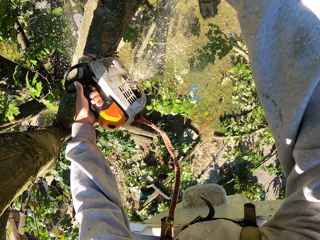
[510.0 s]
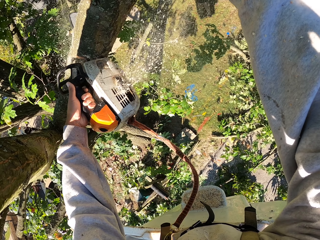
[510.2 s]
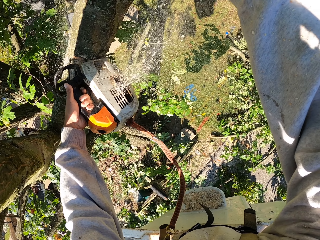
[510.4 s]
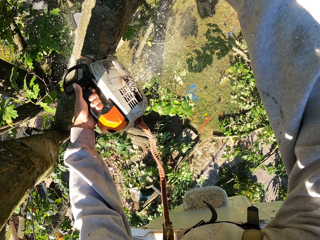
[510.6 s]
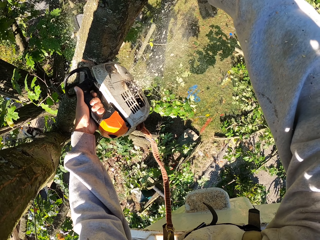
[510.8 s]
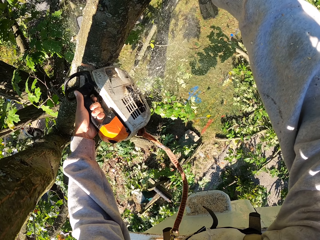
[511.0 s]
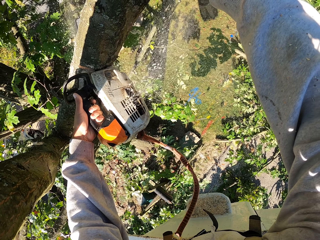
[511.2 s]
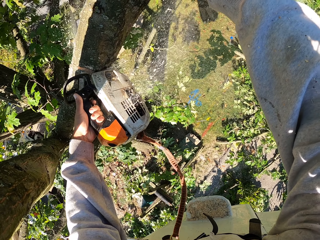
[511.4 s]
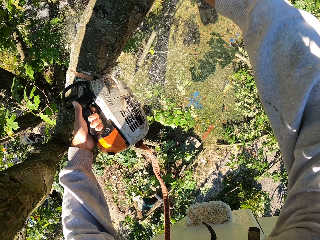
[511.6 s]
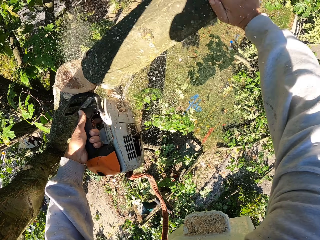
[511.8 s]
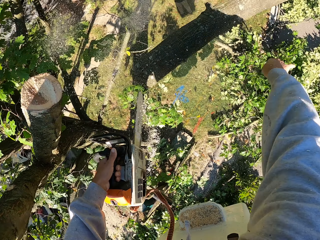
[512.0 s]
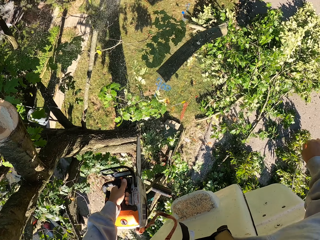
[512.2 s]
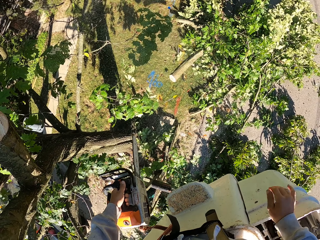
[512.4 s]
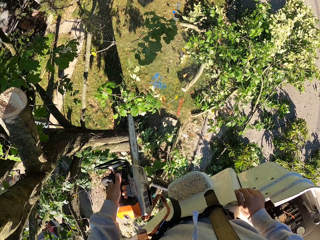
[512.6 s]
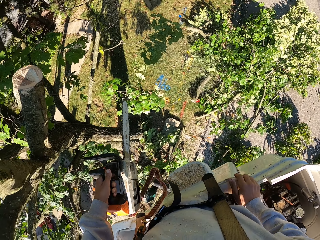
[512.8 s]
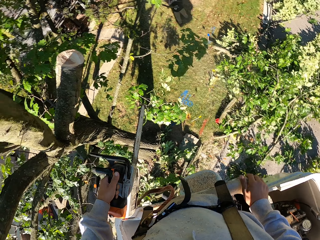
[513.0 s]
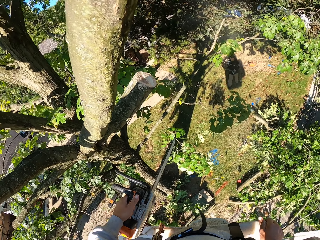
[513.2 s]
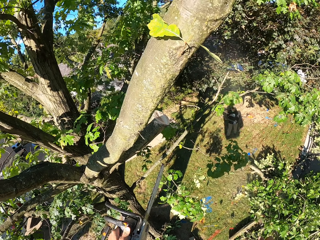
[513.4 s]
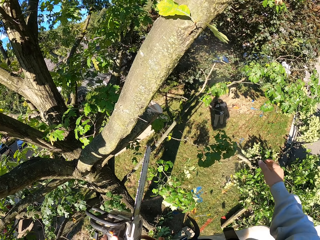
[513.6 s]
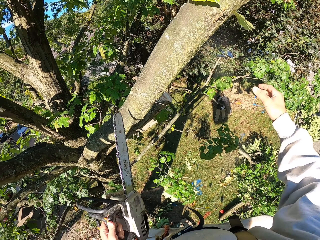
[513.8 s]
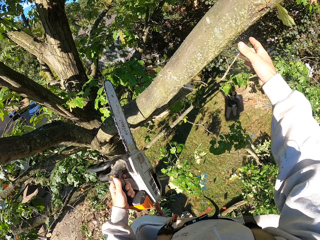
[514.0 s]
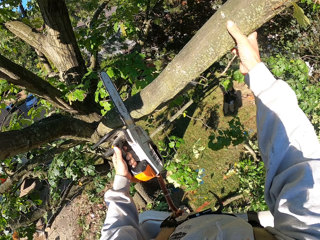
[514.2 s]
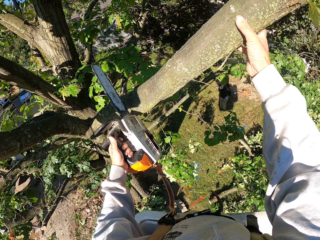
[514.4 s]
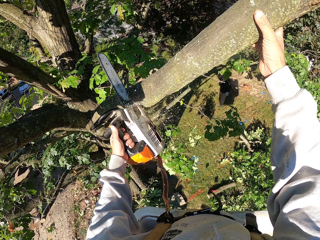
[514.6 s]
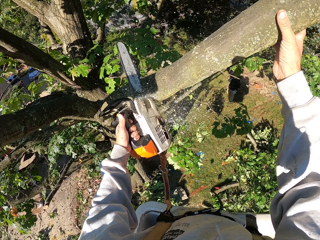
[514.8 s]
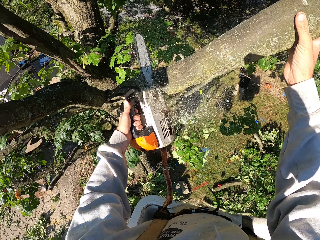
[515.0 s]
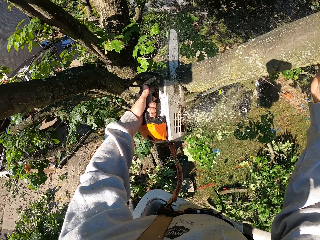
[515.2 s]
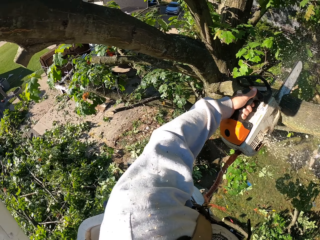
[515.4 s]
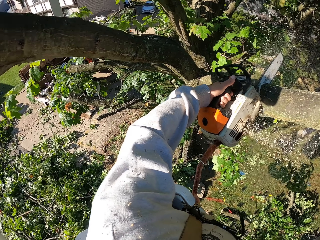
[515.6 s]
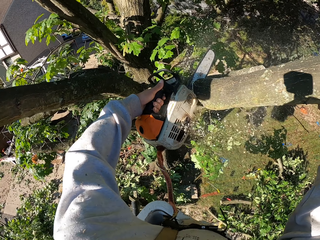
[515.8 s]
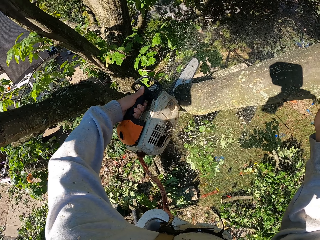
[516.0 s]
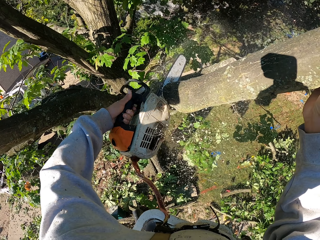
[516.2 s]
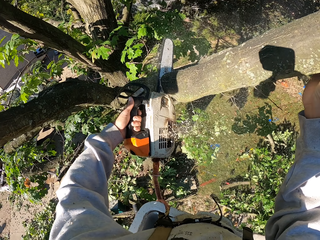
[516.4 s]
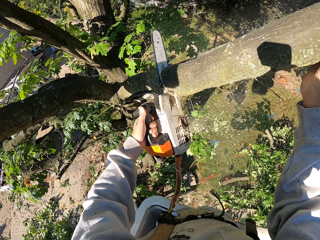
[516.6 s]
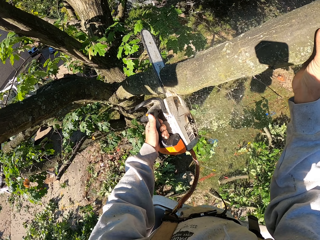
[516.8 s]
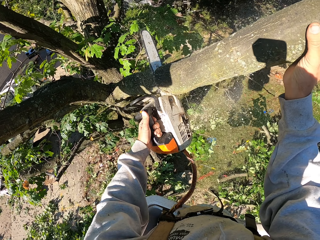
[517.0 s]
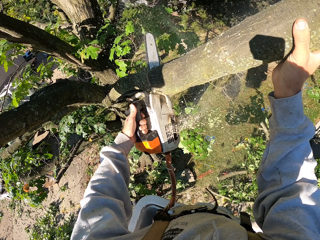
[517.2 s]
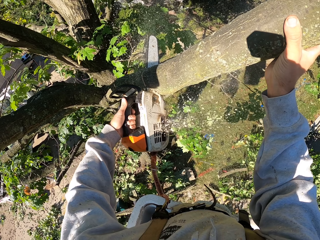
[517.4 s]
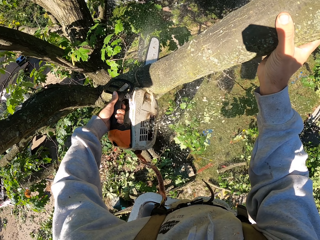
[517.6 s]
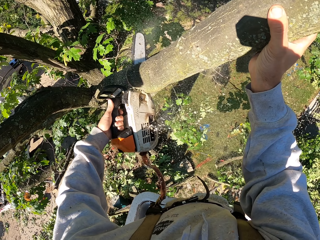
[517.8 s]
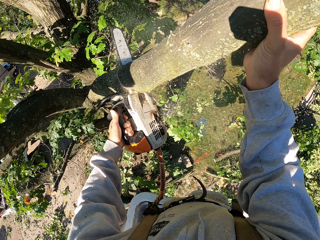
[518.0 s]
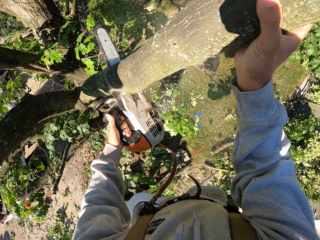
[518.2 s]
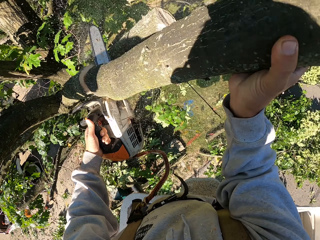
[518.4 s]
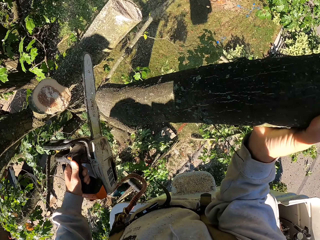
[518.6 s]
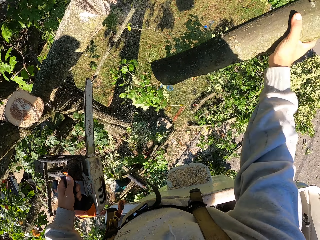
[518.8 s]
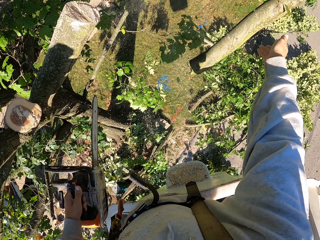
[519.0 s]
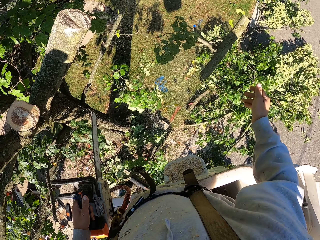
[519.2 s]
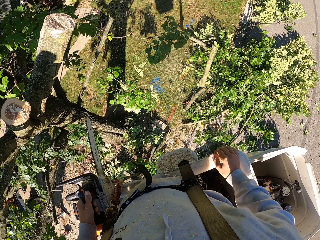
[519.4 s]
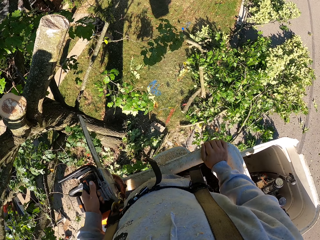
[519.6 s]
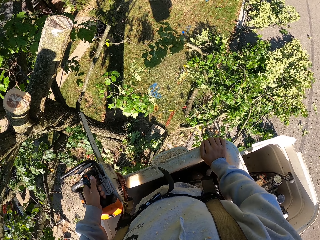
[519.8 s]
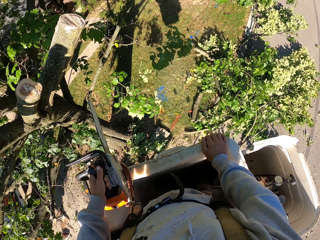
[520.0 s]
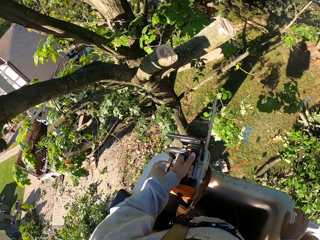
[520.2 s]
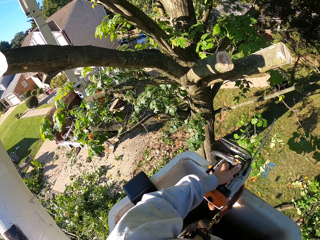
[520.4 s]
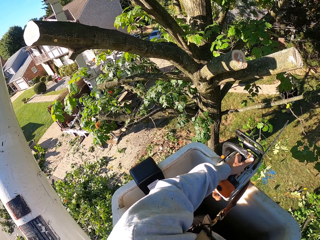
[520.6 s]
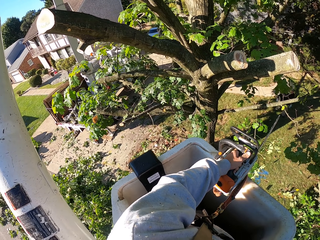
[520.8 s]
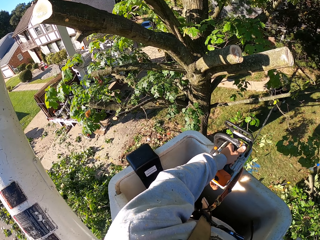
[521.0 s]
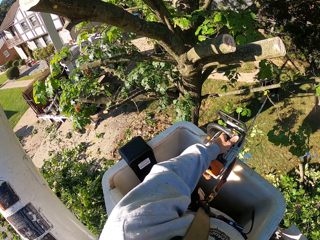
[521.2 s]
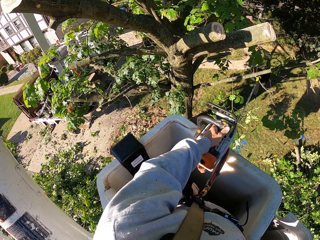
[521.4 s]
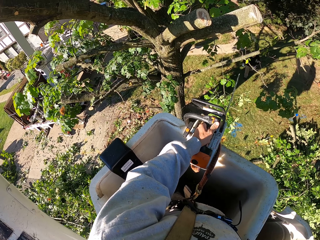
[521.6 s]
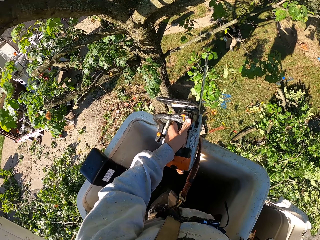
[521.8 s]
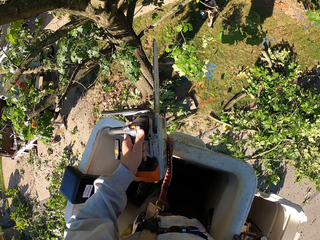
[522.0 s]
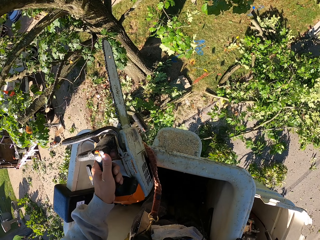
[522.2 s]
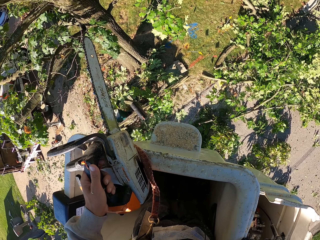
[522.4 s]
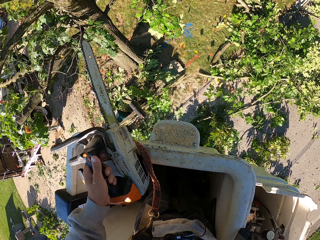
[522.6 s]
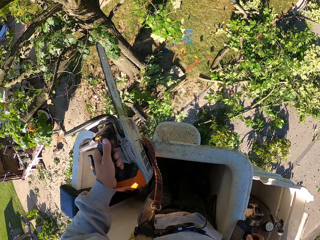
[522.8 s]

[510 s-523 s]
The camera wearer pushes the branch to the ground with his right hand. He grabs a branch on the tree with his right hand. He cuts the branch from the tree with the chainsaw in his left hand. He pushes the branch to the ground with his right hand. He drops the cut tree with his right hand.

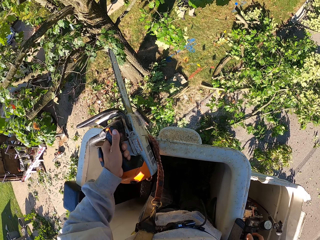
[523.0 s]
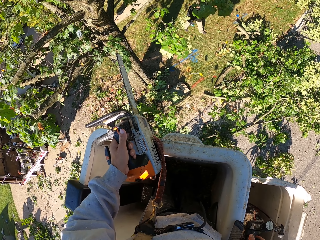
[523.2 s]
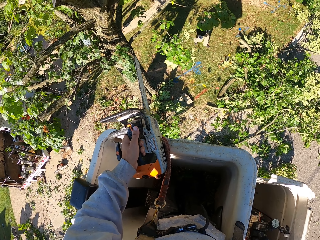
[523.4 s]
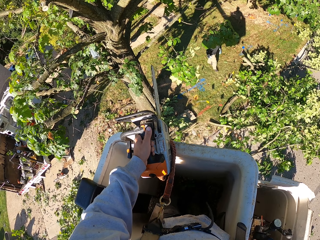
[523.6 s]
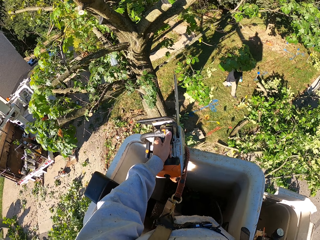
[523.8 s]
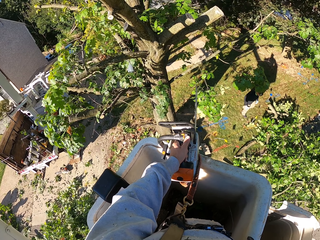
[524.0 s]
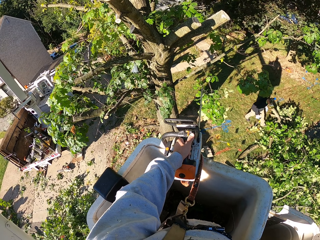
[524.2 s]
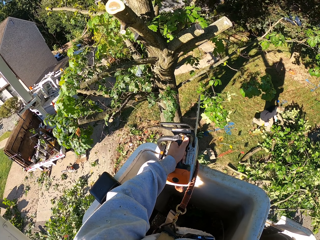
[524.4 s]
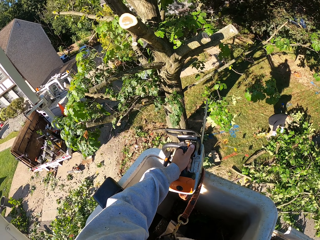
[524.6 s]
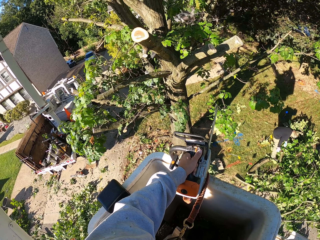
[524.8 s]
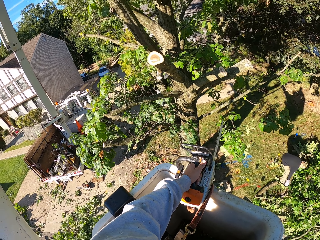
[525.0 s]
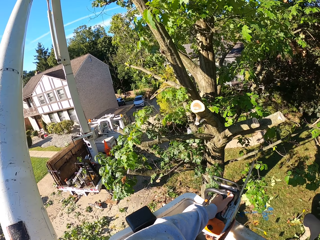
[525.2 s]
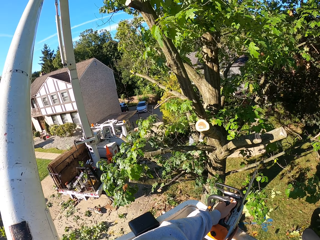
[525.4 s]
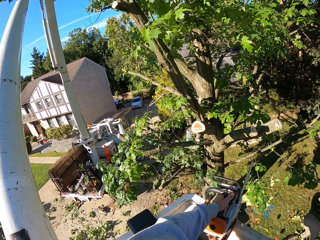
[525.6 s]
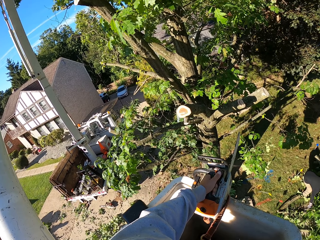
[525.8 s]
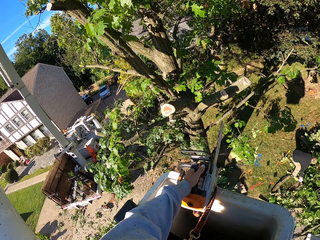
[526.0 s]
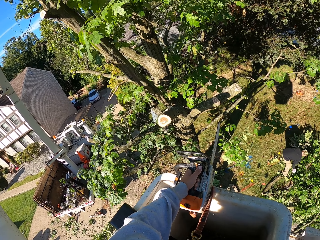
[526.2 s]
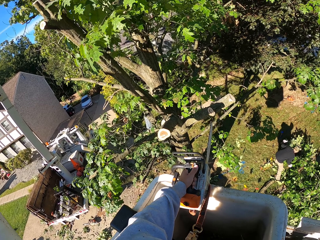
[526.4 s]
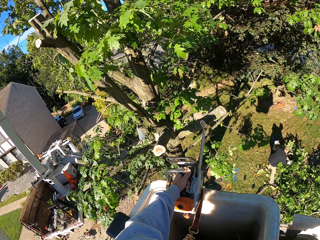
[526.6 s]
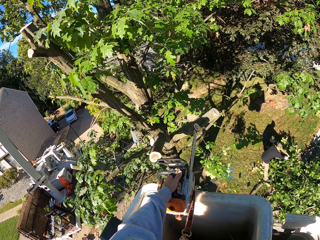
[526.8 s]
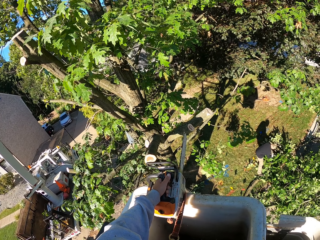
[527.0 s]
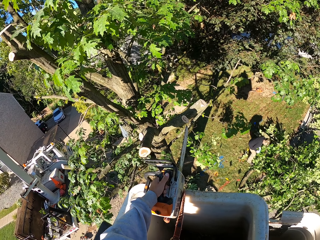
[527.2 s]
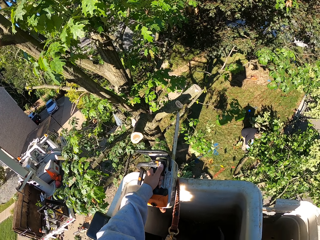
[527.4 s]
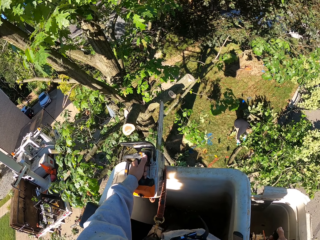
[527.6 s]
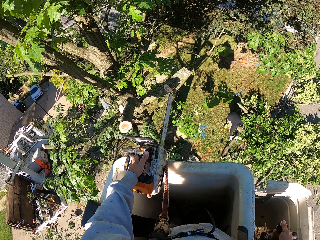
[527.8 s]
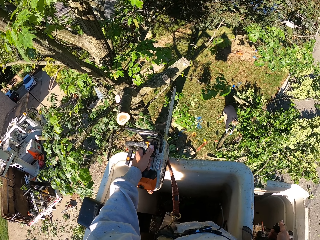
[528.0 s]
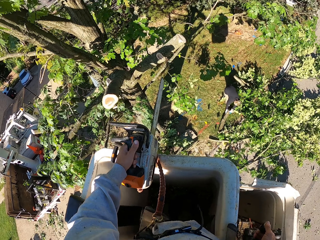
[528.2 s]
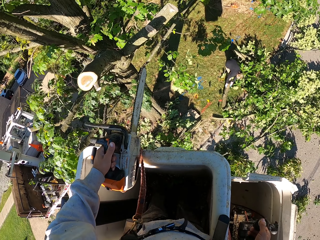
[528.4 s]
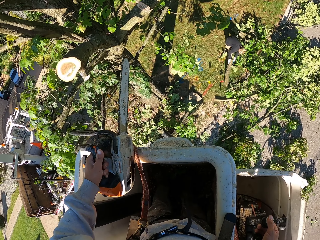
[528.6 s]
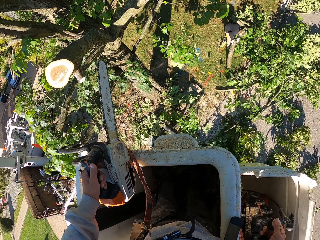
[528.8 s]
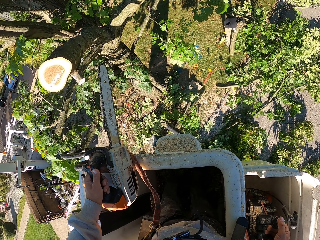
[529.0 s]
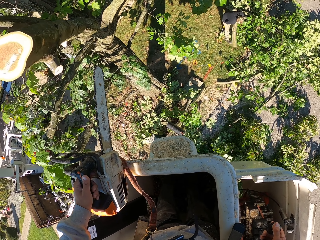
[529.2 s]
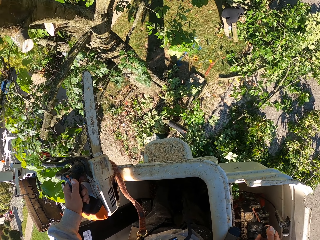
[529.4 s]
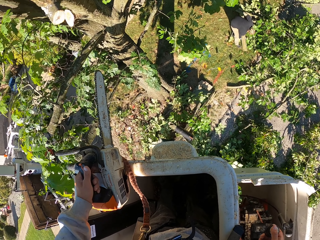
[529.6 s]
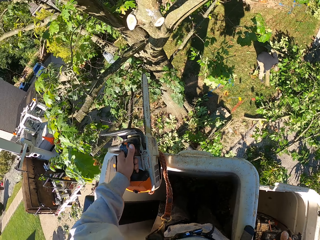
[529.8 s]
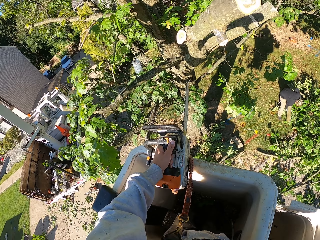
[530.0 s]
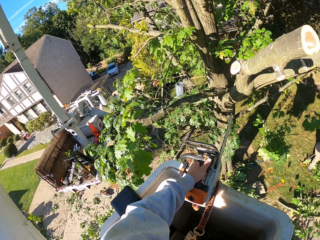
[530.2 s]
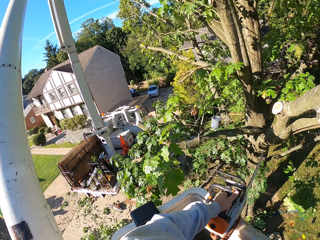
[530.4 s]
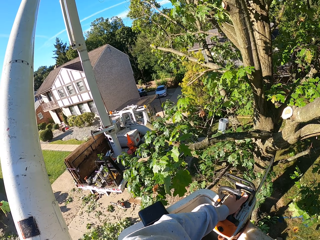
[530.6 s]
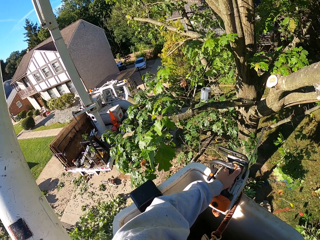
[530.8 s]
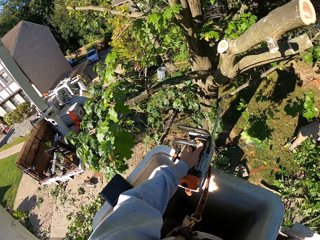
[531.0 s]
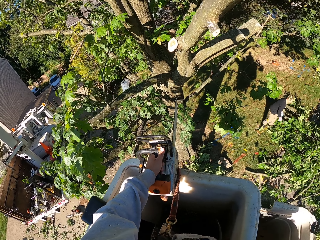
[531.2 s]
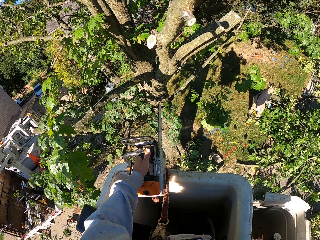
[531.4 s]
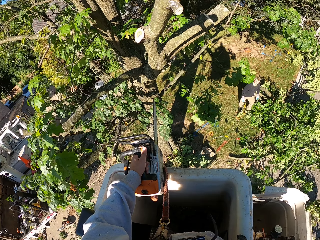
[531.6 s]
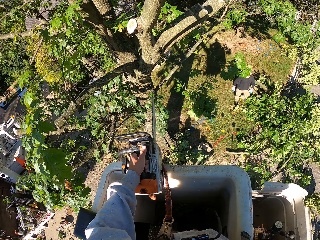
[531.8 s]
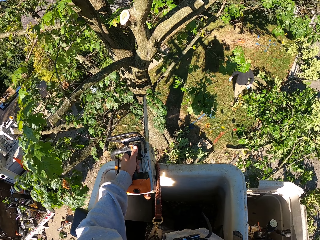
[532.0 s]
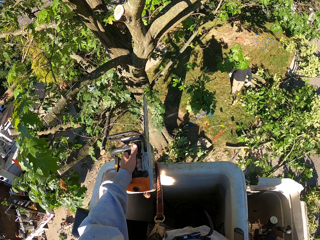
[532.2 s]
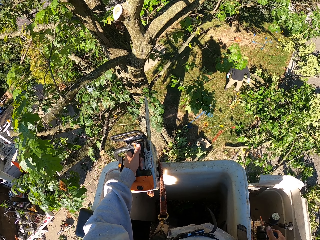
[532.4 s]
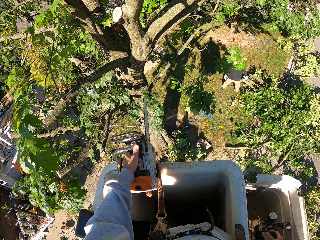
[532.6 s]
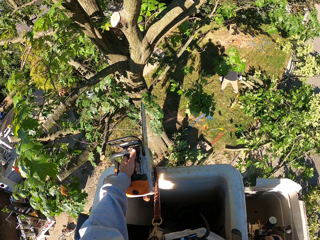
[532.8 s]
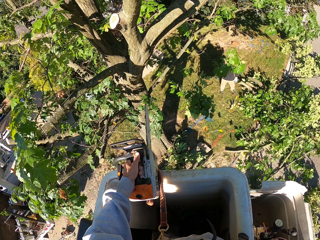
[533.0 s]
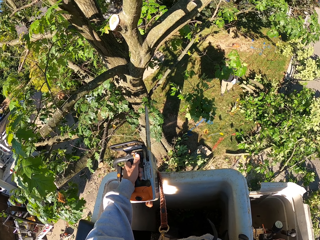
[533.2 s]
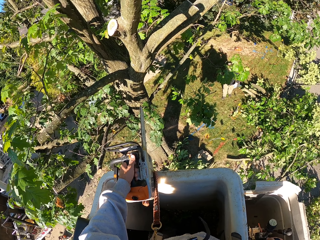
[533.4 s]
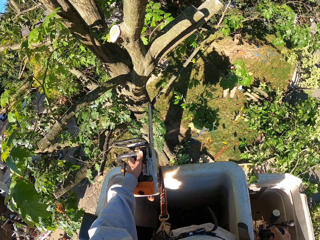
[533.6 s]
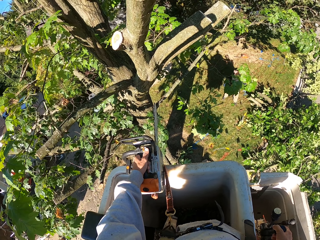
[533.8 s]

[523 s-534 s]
The man moves the branch from the ground with both hands. The camera wearer adjusts the pneumatic elevator. The man moves the branch from the ground with both hands again.
